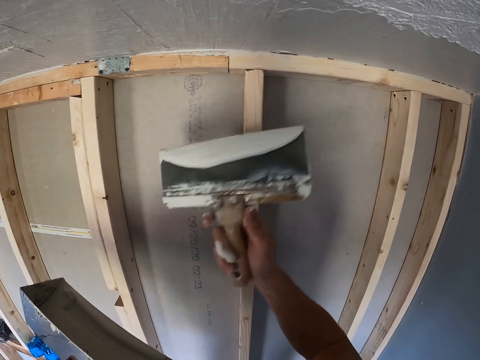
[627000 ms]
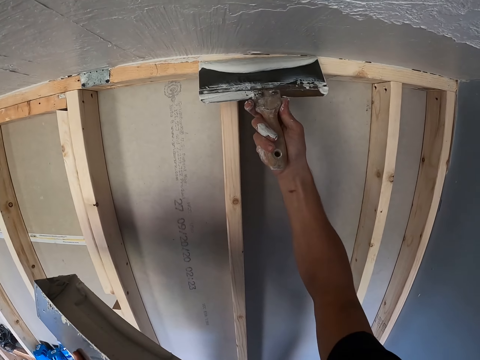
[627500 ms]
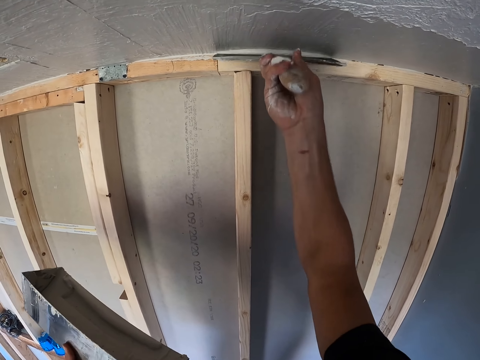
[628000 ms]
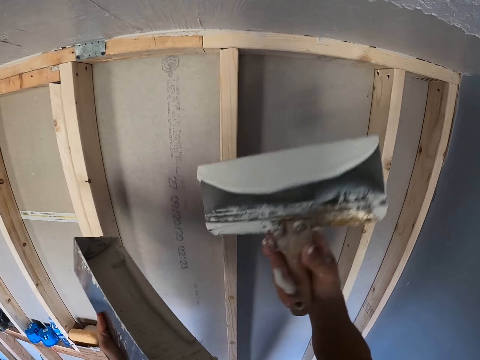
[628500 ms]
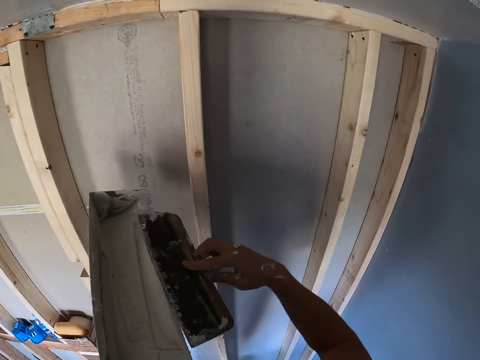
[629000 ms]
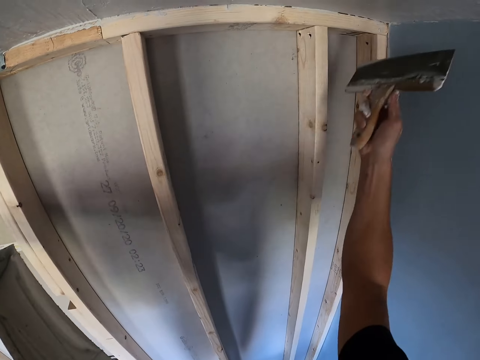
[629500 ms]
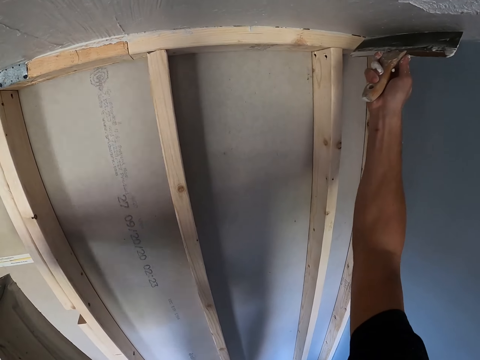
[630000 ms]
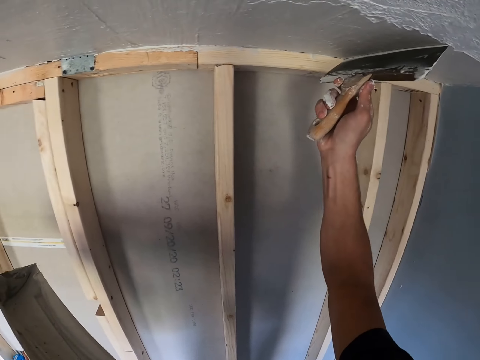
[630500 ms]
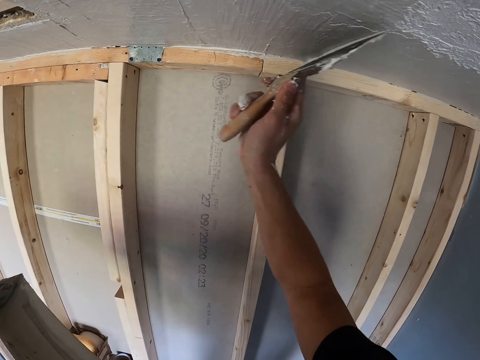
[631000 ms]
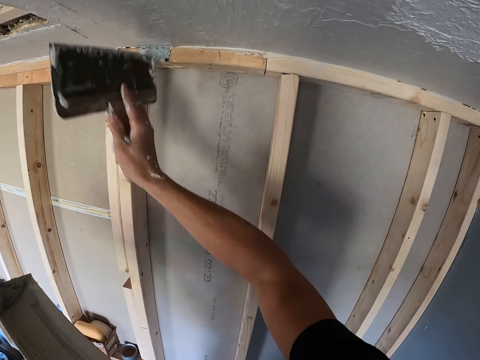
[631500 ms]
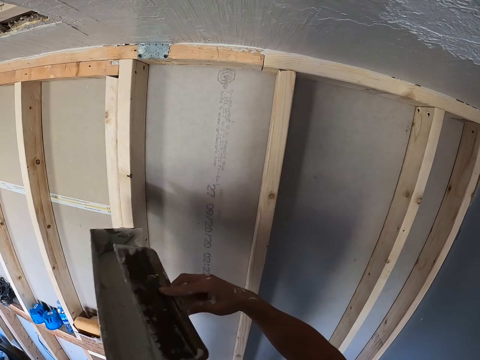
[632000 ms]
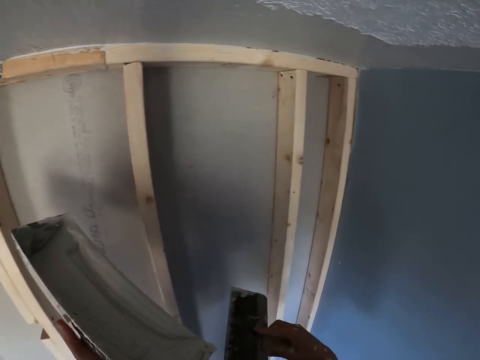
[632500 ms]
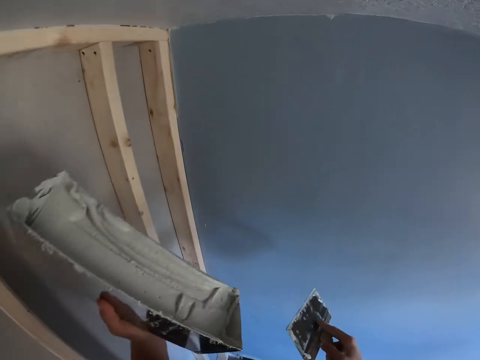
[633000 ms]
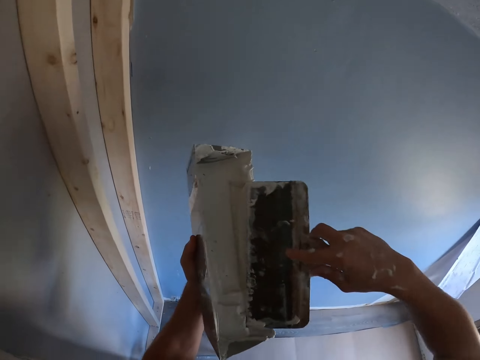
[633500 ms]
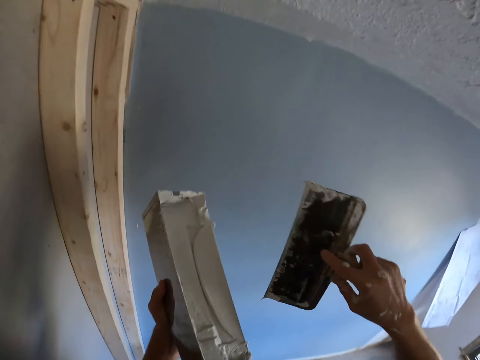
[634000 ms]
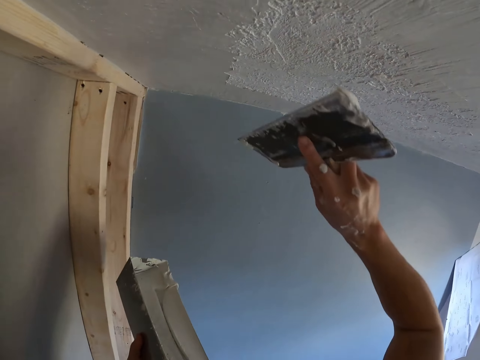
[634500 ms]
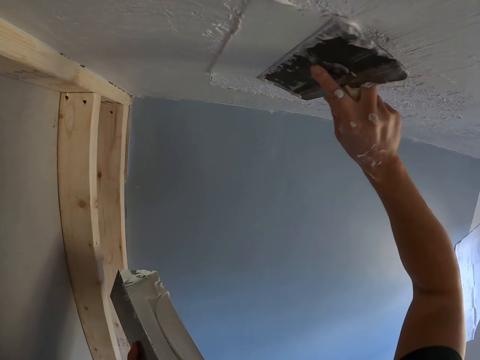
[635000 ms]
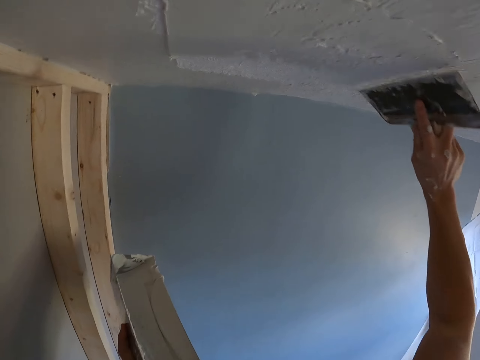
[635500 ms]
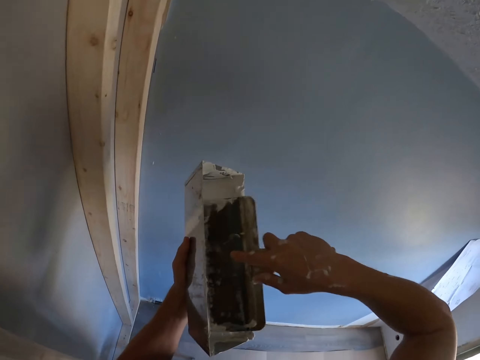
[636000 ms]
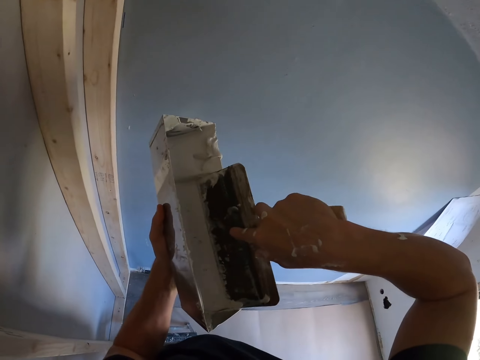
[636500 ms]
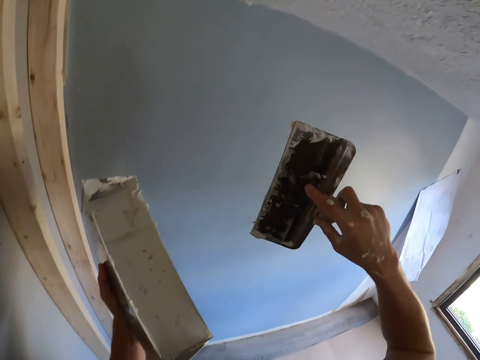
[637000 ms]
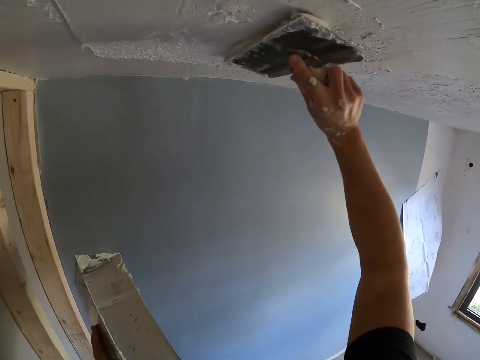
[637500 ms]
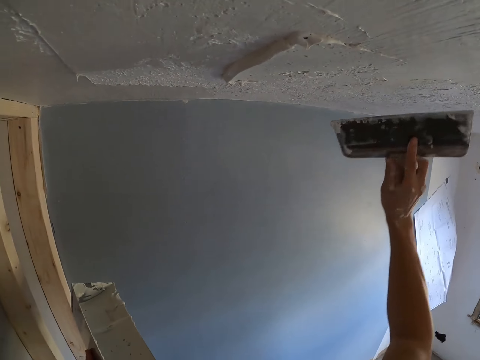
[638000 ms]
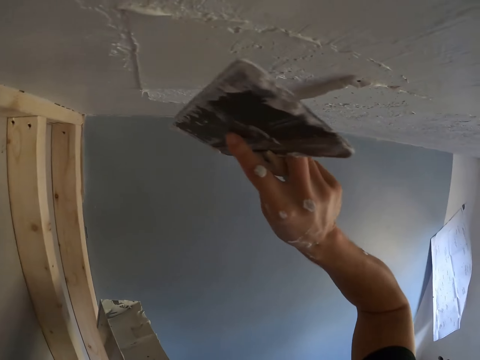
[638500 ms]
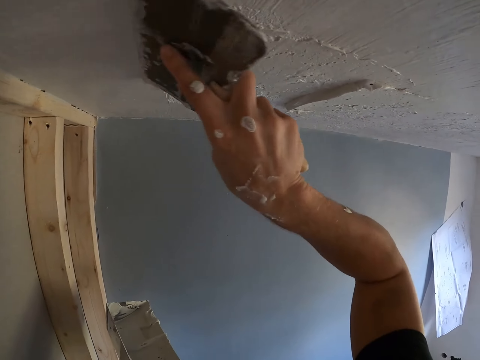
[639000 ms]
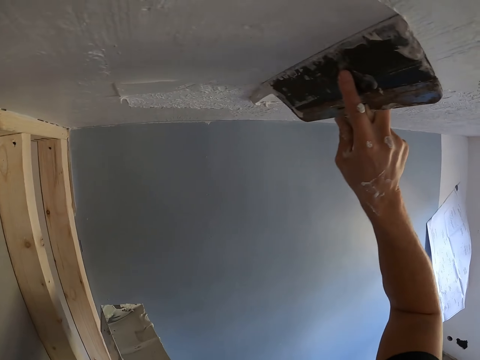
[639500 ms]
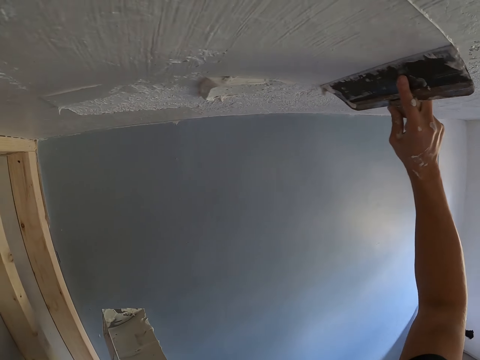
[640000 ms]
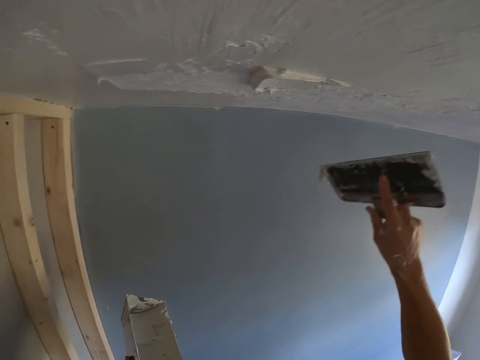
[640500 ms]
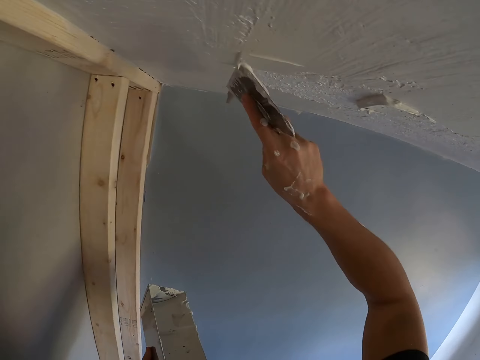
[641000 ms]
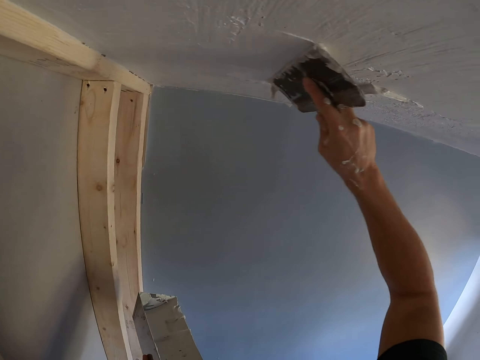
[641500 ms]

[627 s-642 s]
The camera wearer removes a little filler from a scraper onto a filler container. They plaster the ceiling with a plastering spatula. They remove excess paint from the spatula. They dip the scraper in the filler container. They plaster the ceiling with the plastering spatula. They dip the scraper in the filler container. They plaster the ceiling with the plastering spatula.

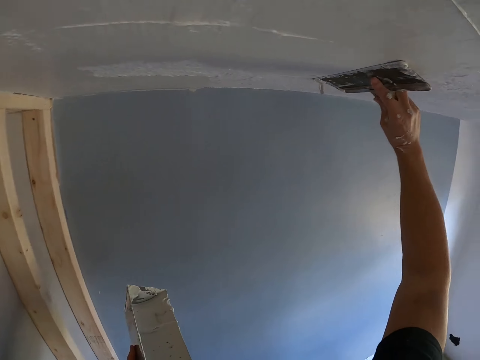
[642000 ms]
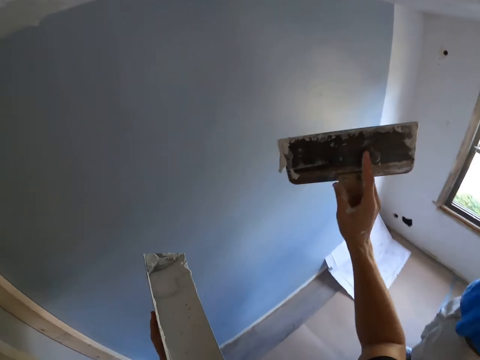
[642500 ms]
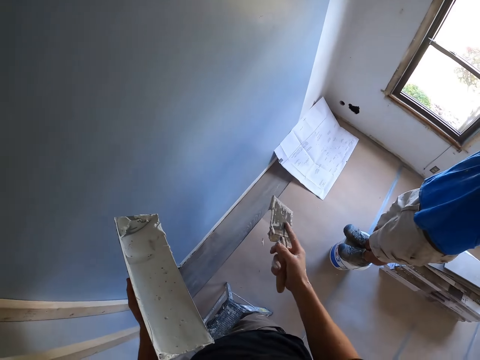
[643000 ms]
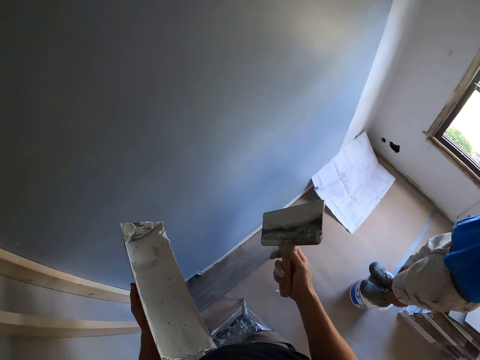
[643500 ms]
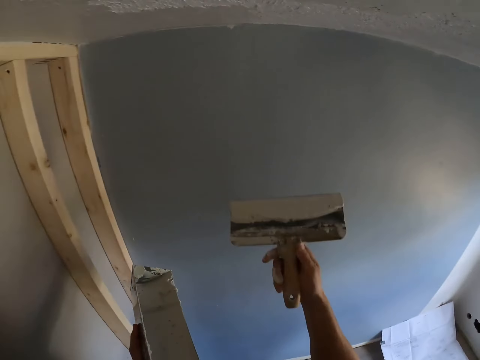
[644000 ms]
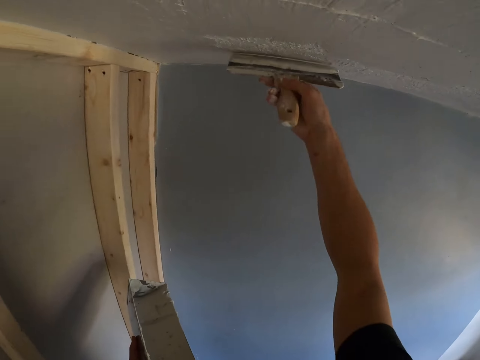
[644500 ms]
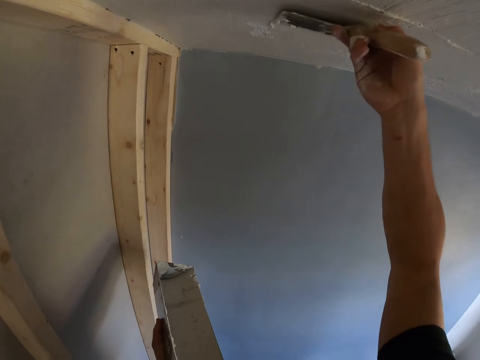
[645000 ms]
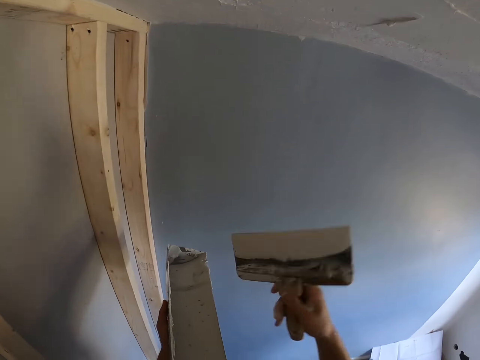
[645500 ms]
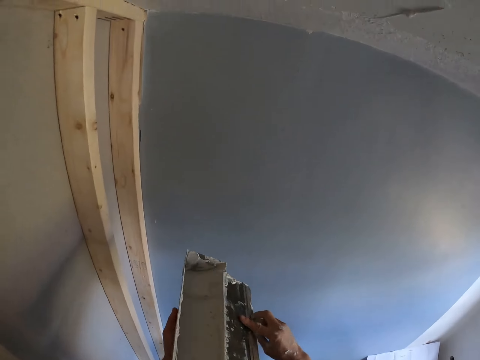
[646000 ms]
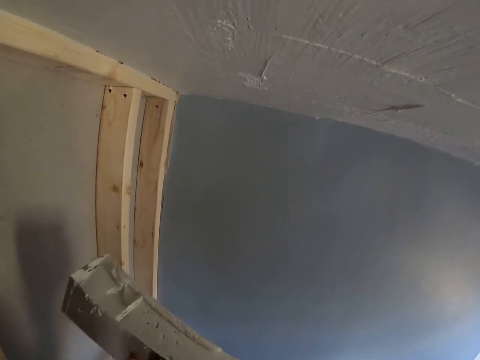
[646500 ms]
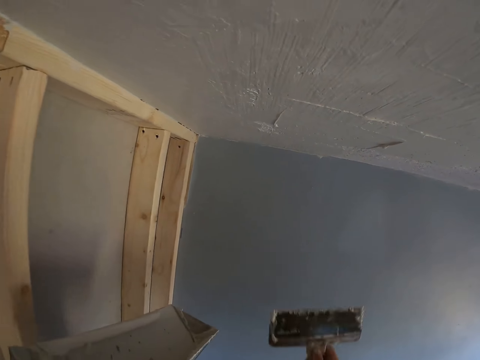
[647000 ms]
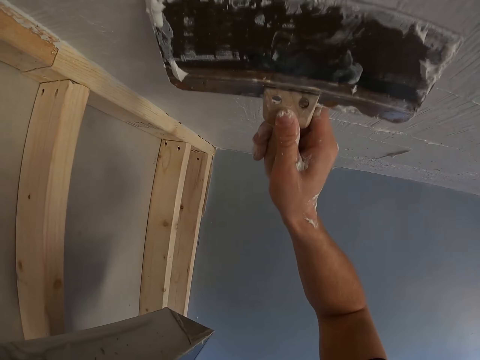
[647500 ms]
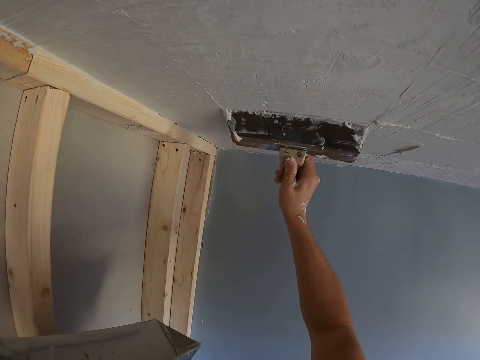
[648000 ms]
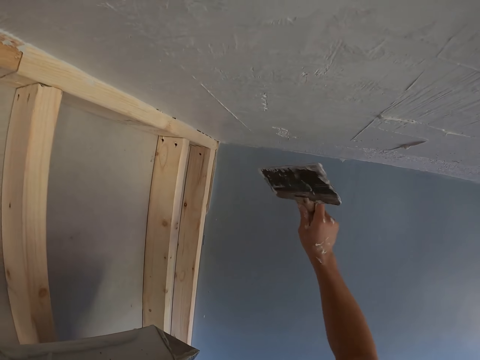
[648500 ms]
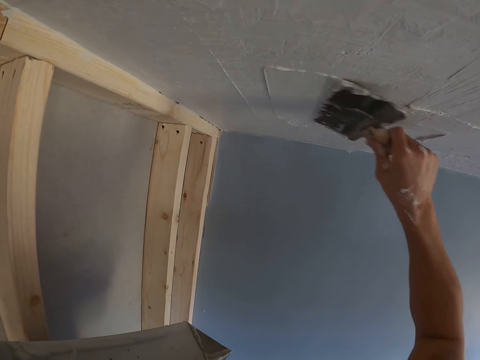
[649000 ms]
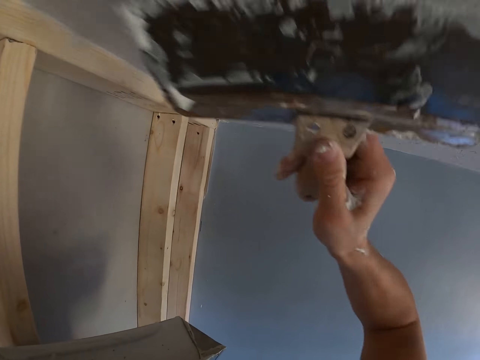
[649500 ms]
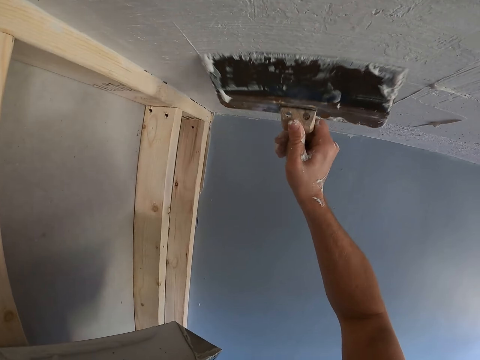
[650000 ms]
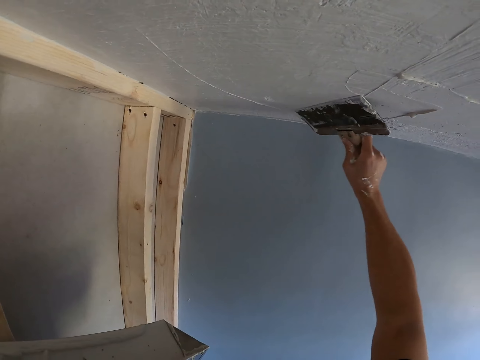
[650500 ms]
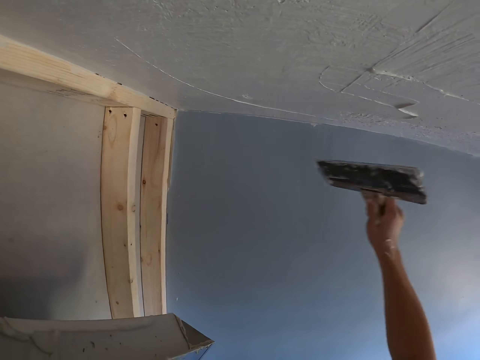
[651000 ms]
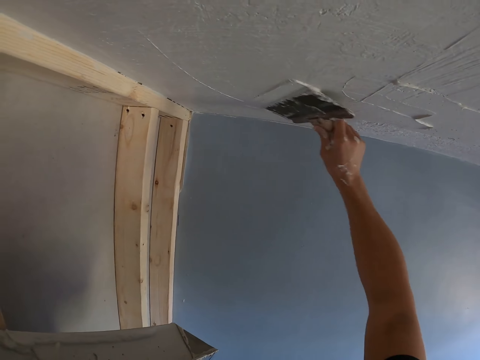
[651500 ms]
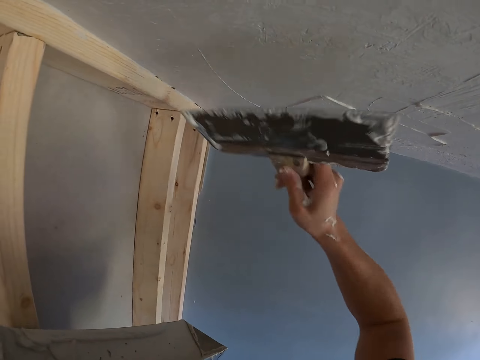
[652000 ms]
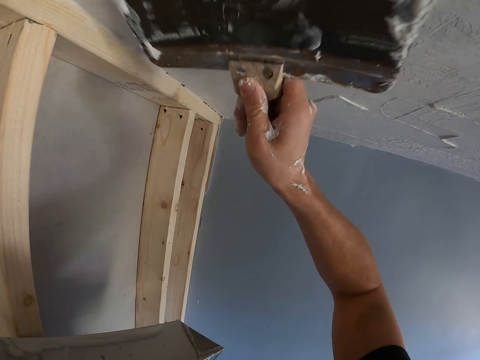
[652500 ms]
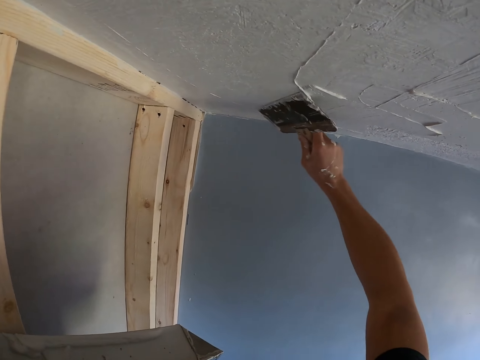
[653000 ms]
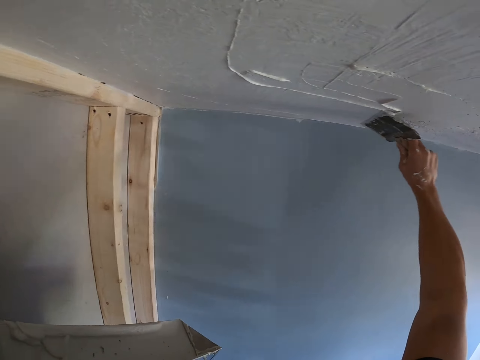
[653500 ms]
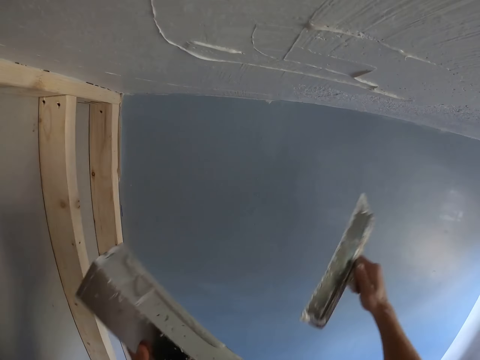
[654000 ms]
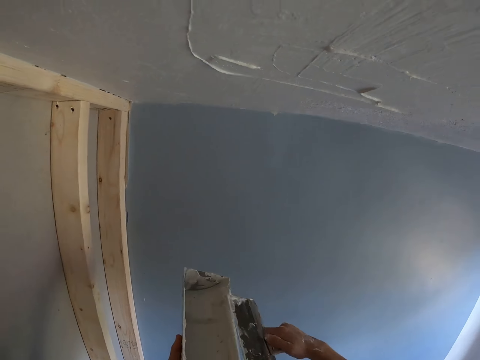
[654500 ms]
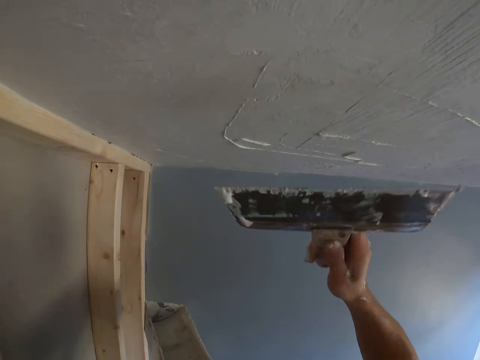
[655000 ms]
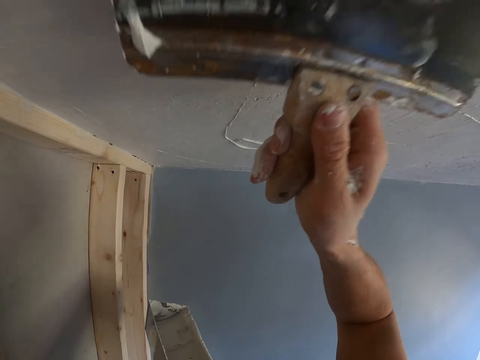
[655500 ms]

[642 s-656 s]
The camera wearer removes a little filler from a scraper onto a filler container. They apply filler on the roof with the scraper. They remove a little filler from the scraper onto the filler container.
